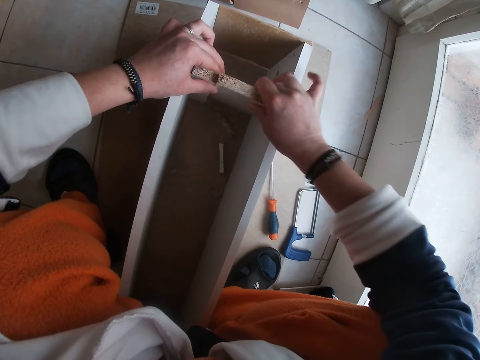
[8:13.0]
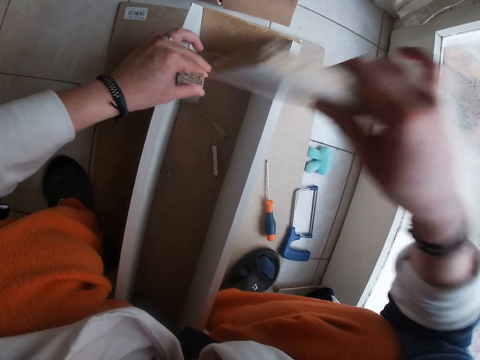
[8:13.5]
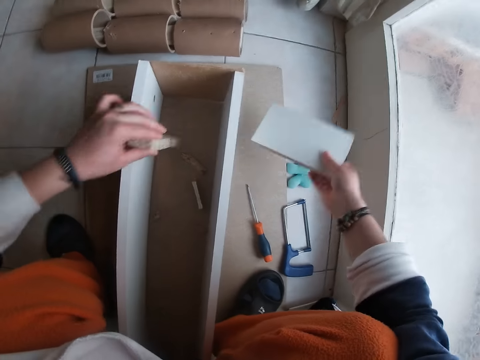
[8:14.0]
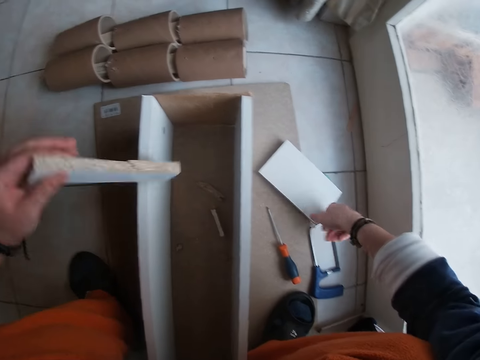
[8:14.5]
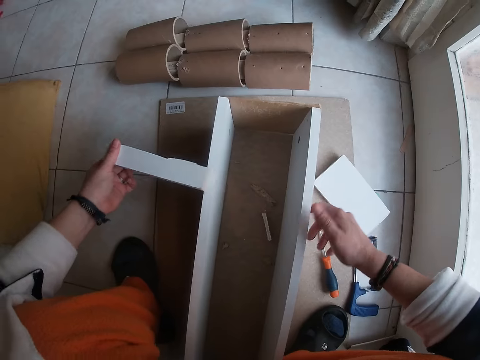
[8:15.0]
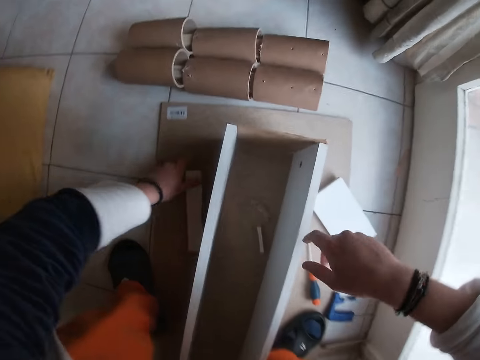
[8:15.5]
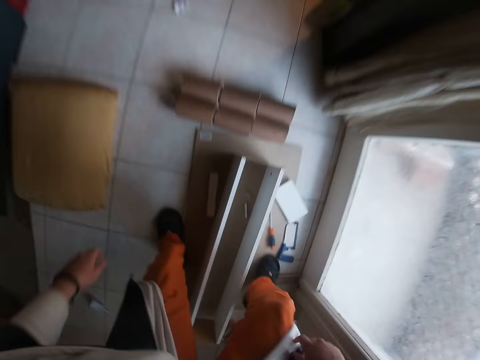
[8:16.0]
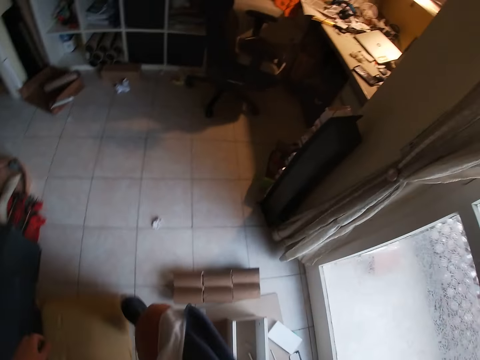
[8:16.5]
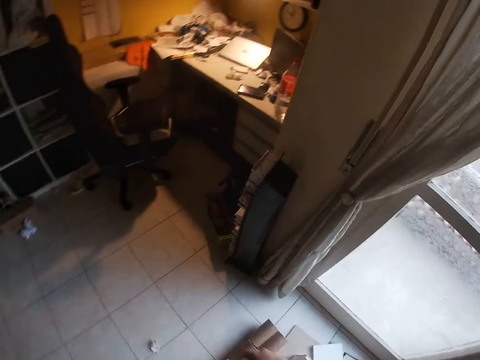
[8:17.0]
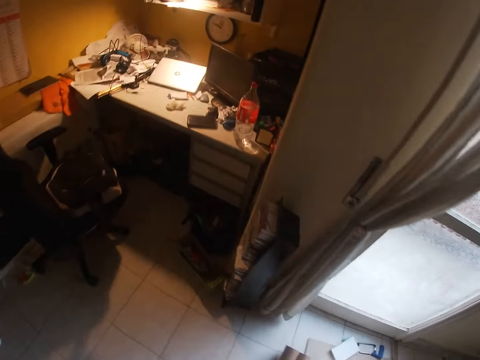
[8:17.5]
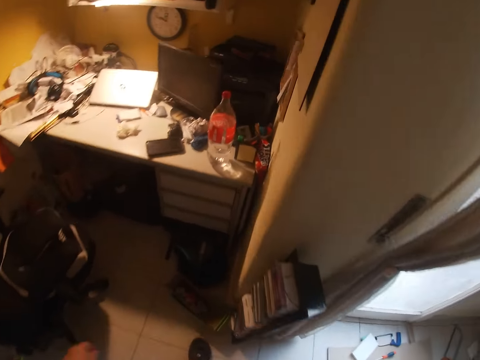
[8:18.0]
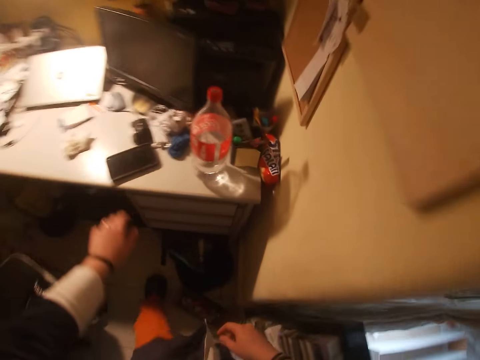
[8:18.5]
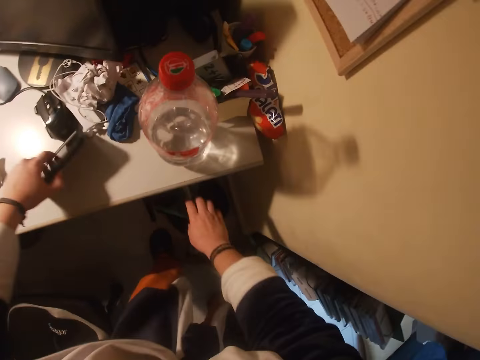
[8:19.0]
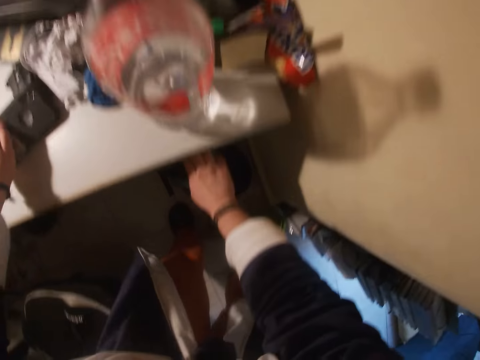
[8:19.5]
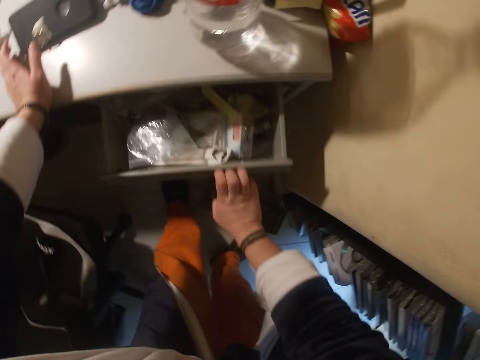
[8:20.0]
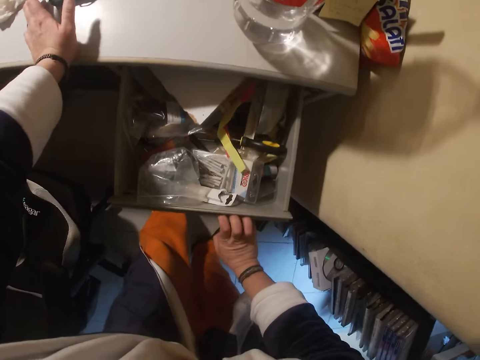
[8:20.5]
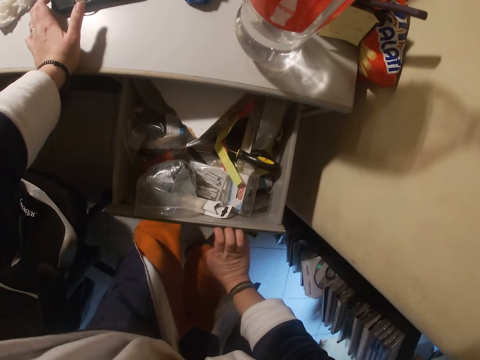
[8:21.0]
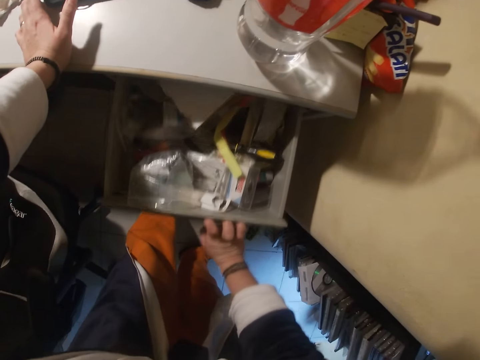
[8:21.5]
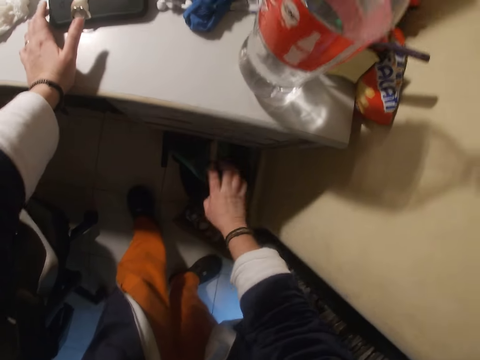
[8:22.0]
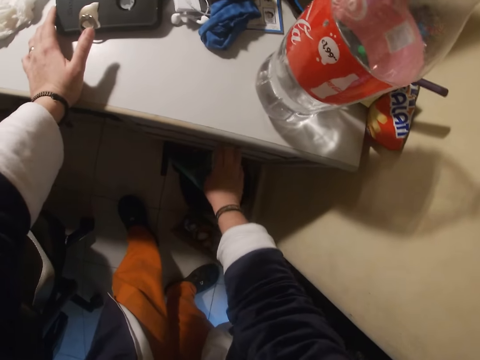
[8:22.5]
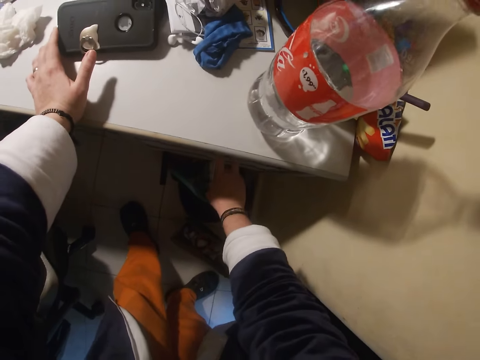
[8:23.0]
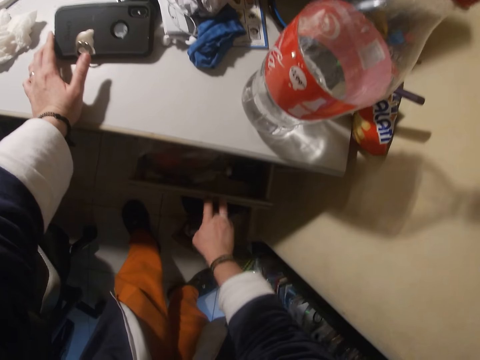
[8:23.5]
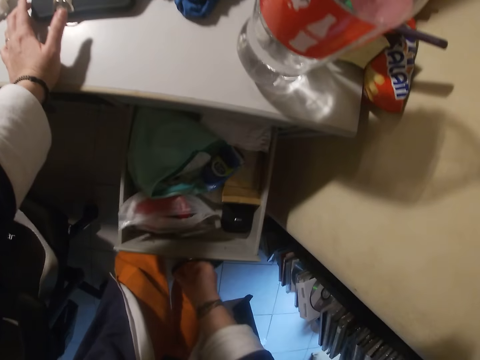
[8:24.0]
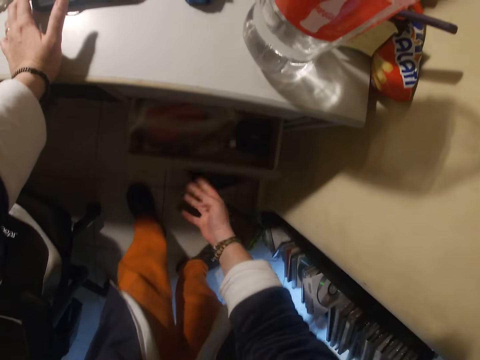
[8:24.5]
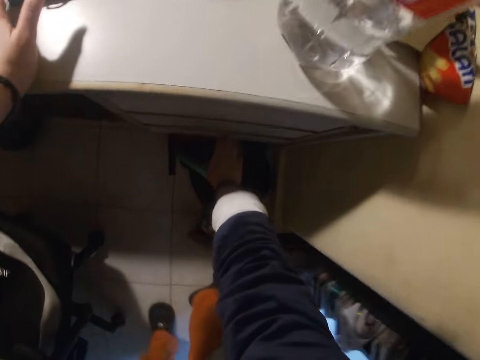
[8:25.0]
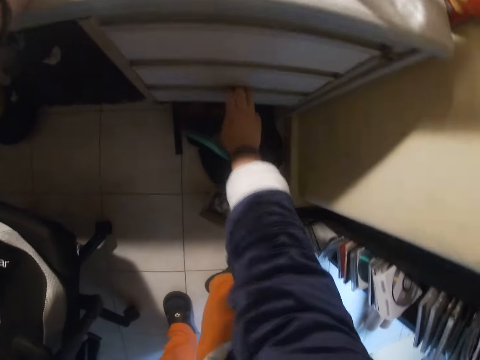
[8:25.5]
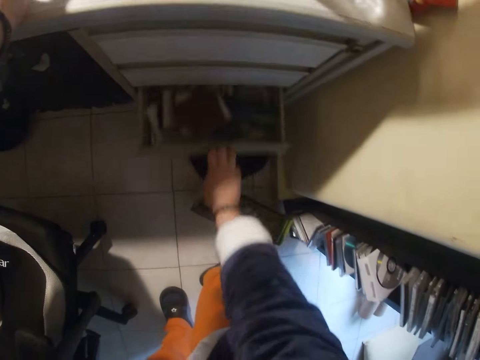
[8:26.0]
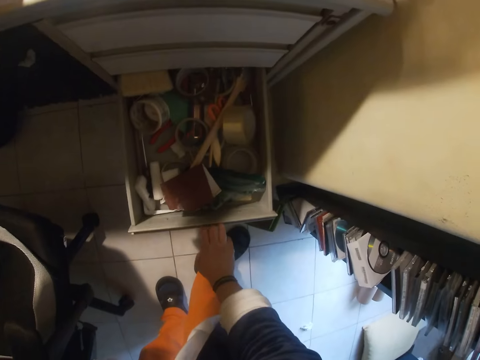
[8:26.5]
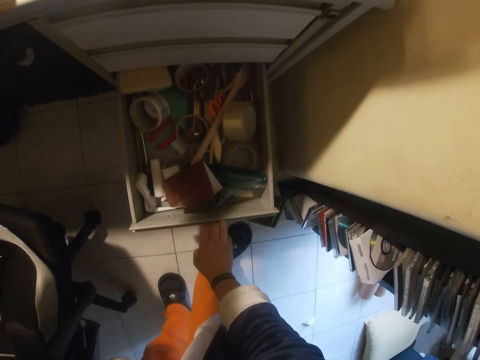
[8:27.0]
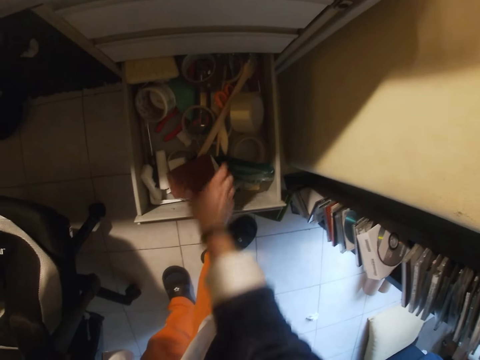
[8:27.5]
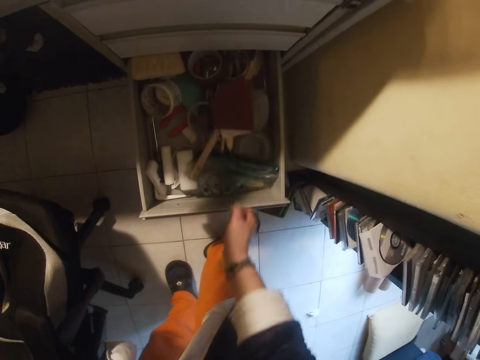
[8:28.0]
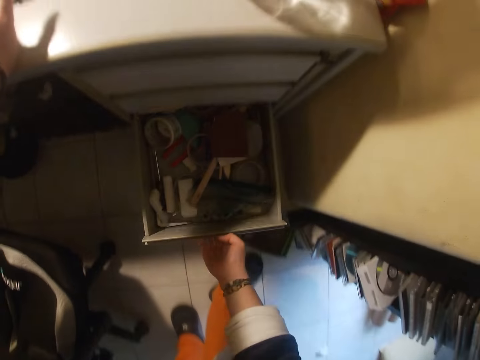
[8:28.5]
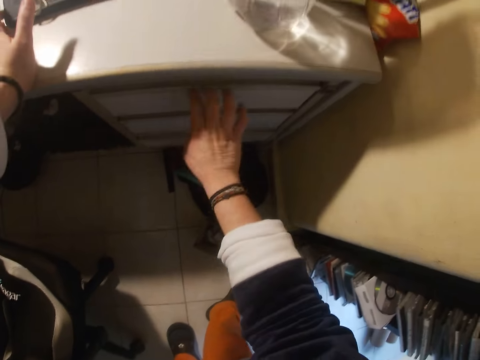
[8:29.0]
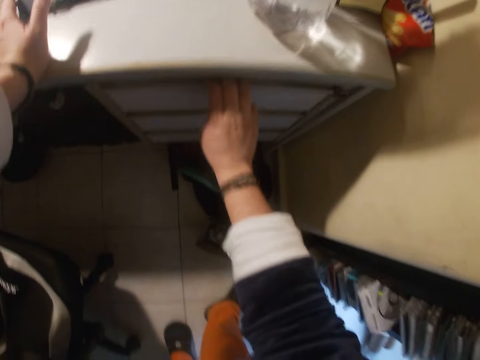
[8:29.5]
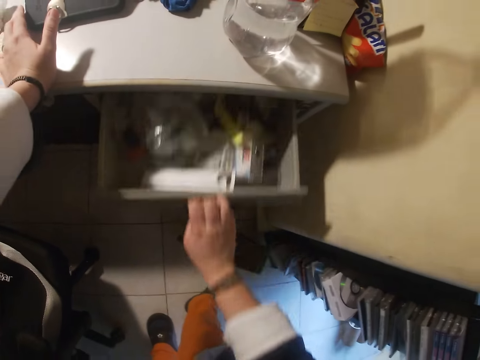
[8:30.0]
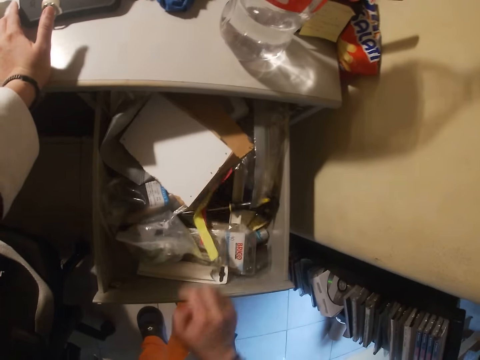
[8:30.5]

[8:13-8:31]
The camera wearer removes the piece of wood in the wood box on the floor with her right hand. She removes the piece of wood in the wood box on the floor with her left hand. She drops the piece of wood in her right hand on the floor. She drops the piece of wood in her left hand on the floor. She walks towards a cupboard in the room. She flips a phone on the top of a drawer with her left hand. She adjusts the phone. She opens a drawer with her right hand. She closes the drawer with her right hand. She opens the drawer with her right hand. She closes the drawer with her right hand. She opens the drawer with her right hand. She searches through the drawer with her right hand. She closes the drawer with her right hand. She opens the drawer with her right hand.

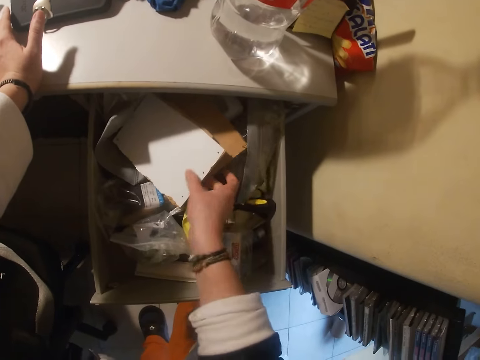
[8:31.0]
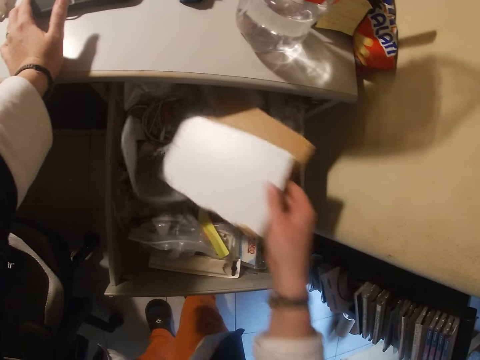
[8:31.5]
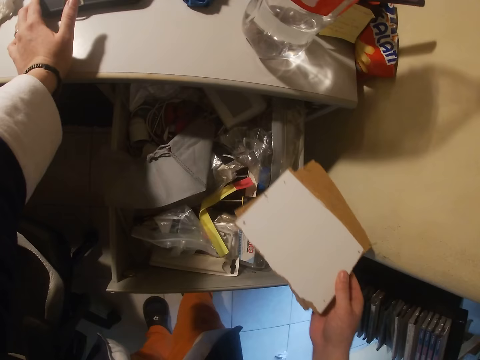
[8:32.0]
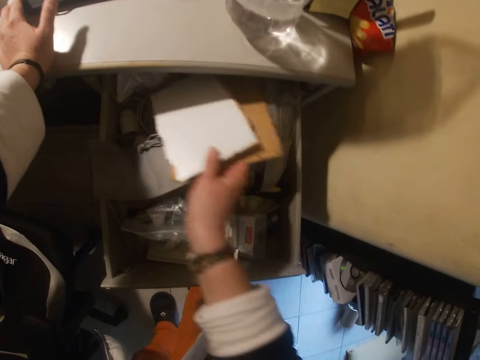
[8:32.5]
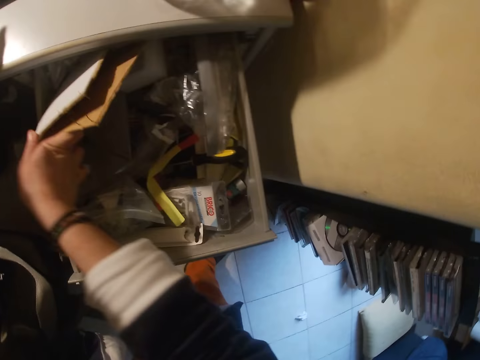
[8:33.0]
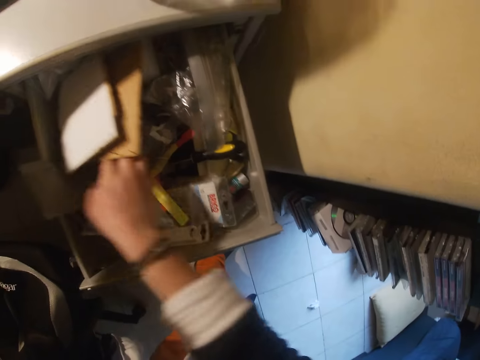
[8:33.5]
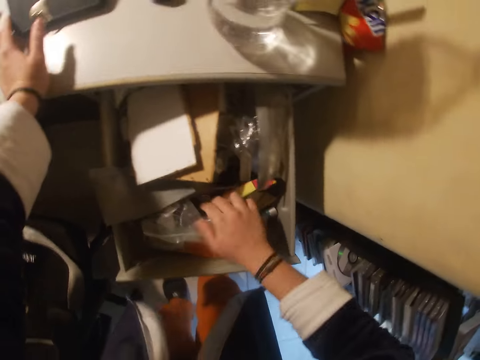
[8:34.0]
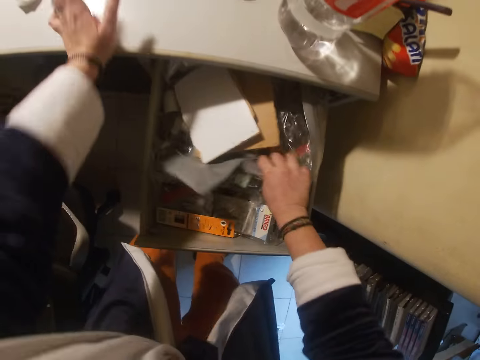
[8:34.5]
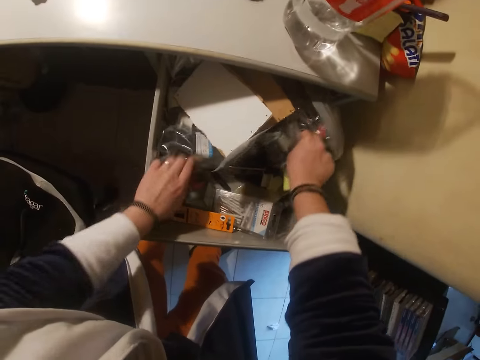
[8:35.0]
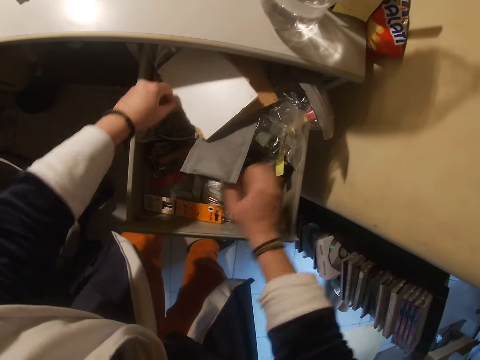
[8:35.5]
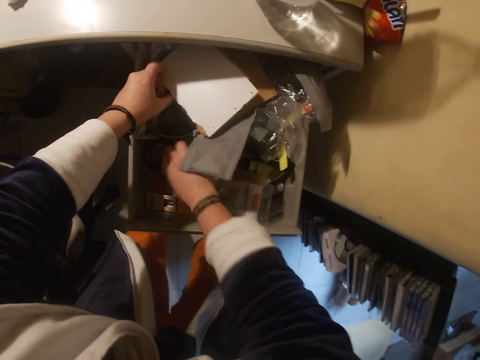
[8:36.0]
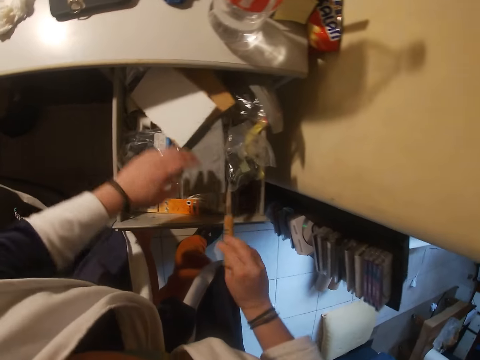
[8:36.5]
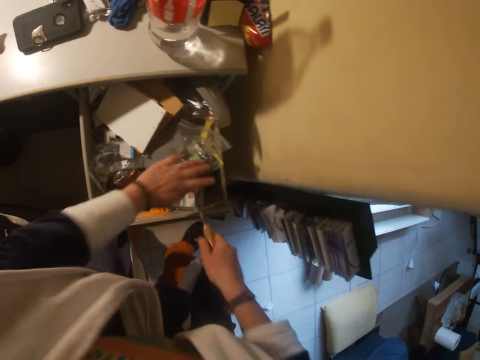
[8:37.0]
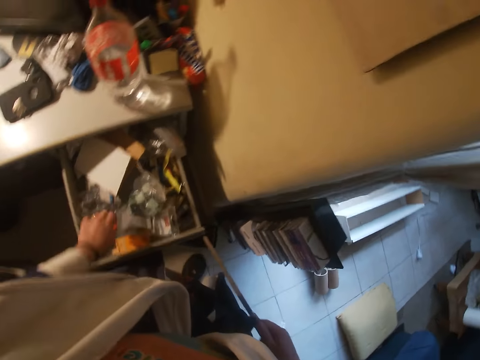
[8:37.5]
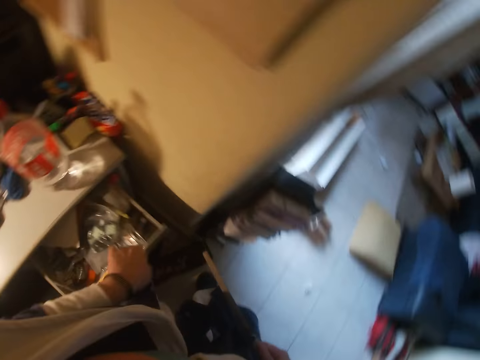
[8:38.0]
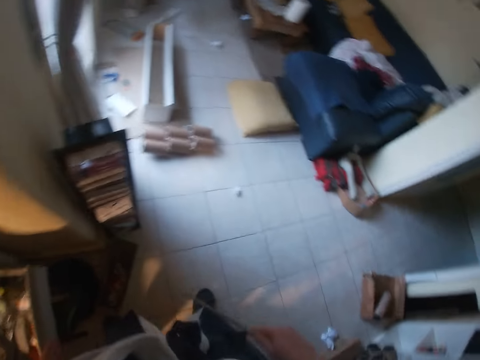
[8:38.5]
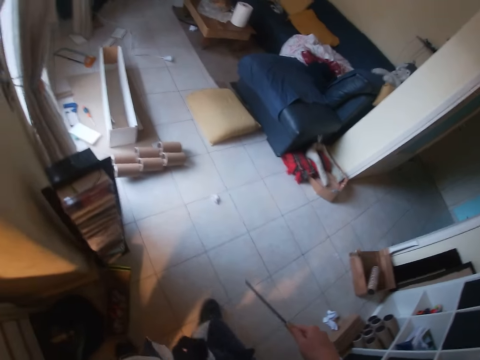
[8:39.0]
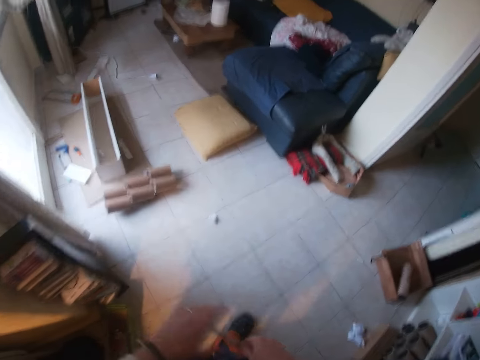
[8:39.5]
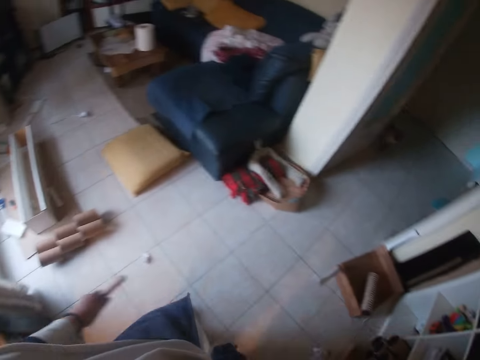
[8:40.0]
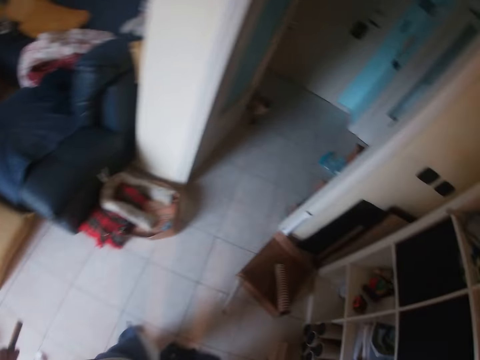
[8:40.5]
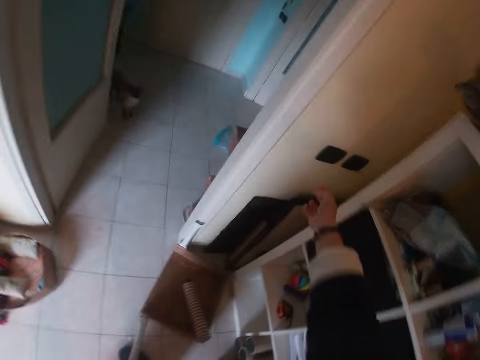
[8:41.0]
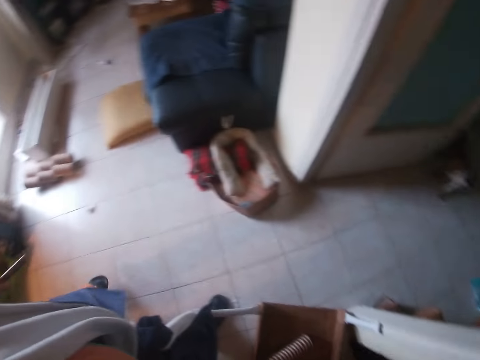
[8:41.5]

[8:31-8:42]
The camera wearer searches through the drawer with both hands. She brings out a chisel or rasp from the drawer with her right hand. She closes the drawer with her body. She passes the chisel in her right hand to her left hand. She walks around in the workshop.
